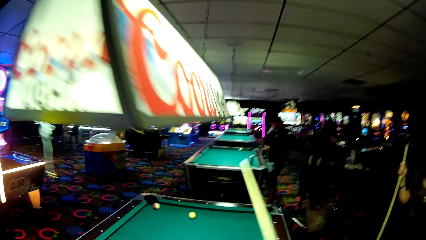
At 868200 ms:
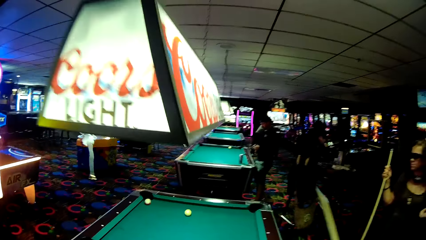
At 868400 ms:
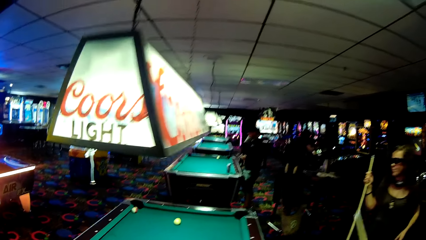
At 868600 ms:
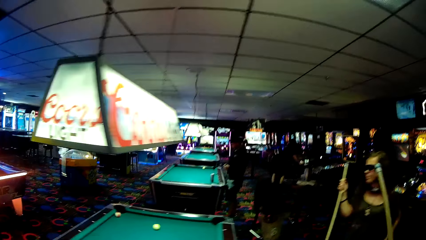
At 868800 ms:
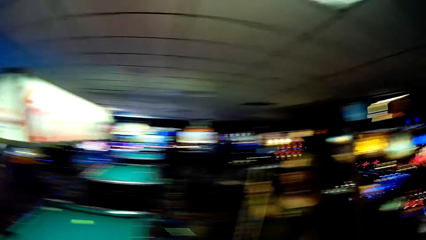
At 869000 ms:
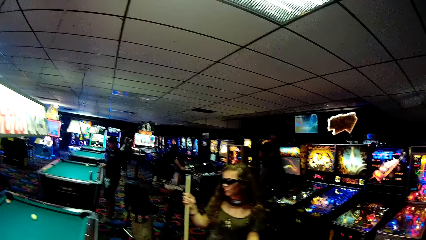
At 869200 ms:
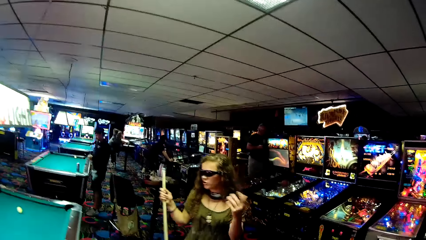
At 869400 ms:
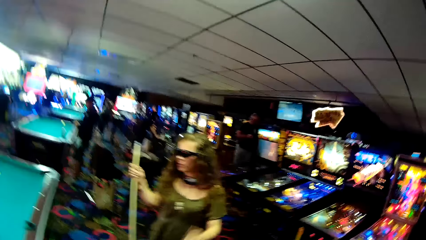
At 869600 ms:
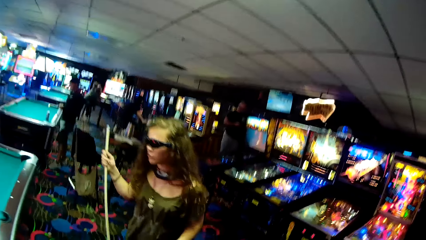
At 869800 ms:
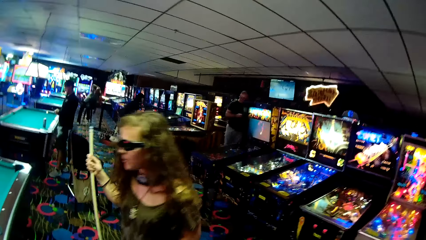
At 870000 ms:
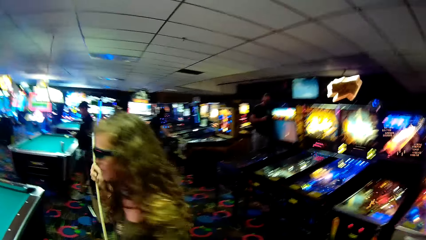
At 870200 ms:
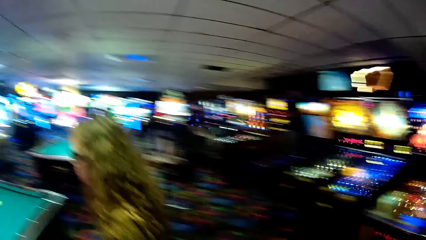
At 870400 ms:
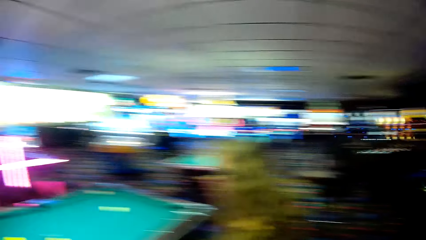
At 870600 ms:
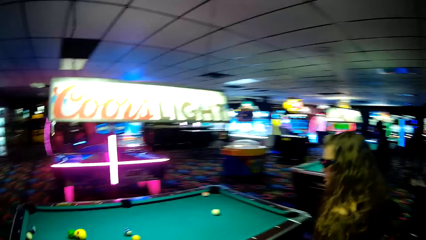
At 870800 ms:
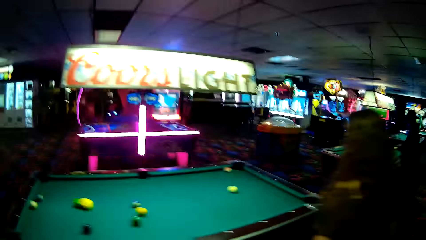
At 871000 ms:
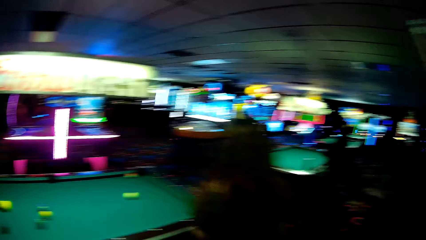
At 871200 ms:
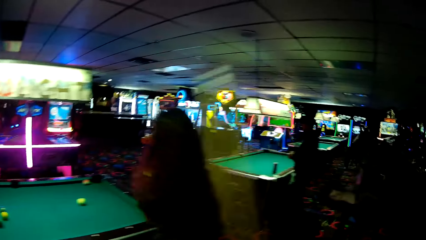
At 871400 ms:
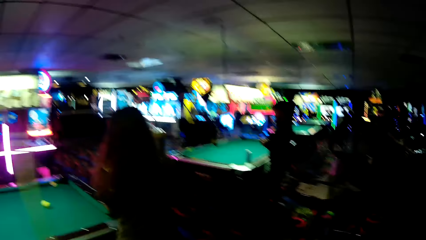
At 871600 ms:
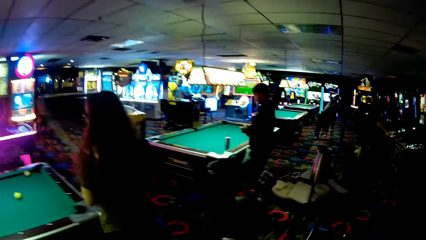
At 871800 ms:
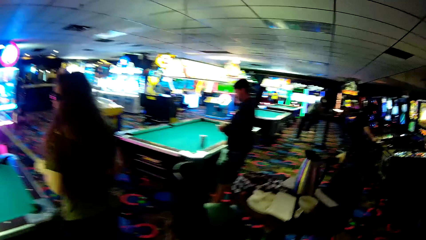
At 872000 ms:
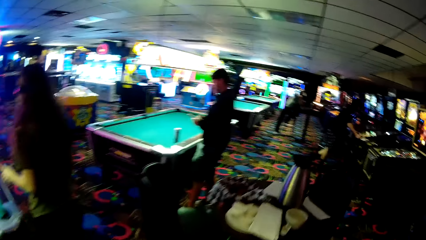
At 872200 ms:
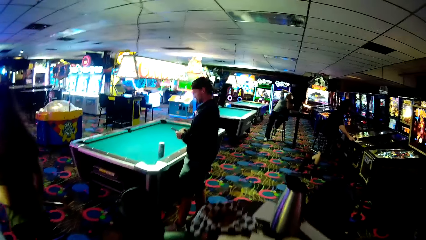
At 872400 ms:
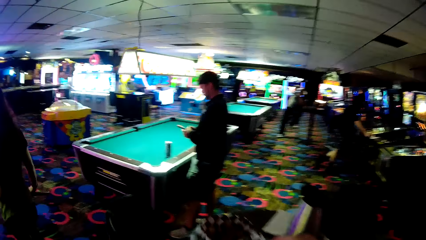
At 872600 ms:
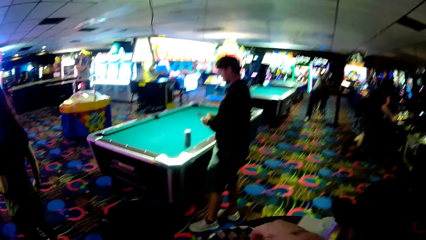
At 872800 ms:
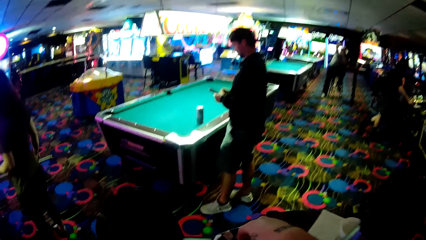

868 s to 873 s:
The camera wearer walks around a casino. A lady walks around the casino.

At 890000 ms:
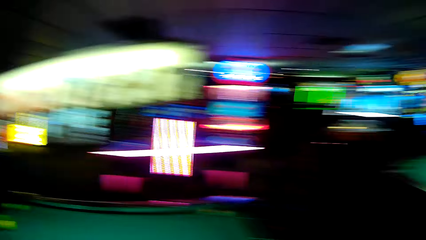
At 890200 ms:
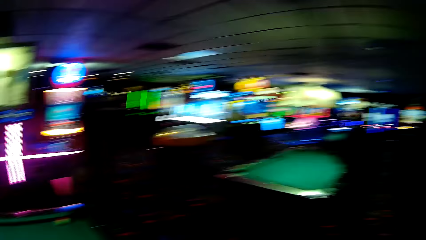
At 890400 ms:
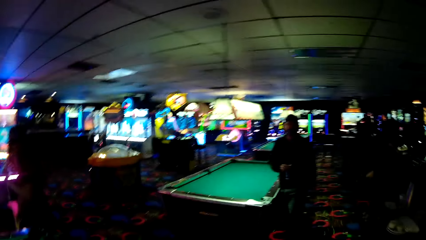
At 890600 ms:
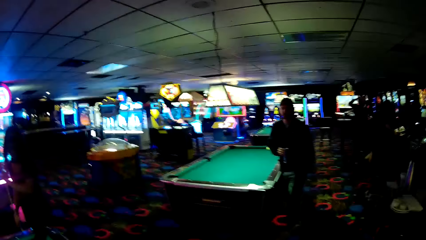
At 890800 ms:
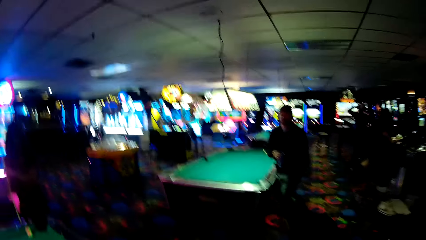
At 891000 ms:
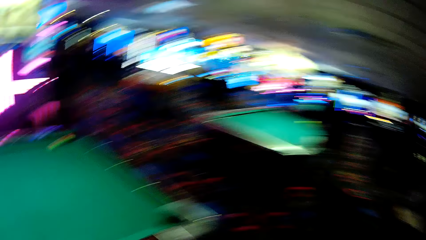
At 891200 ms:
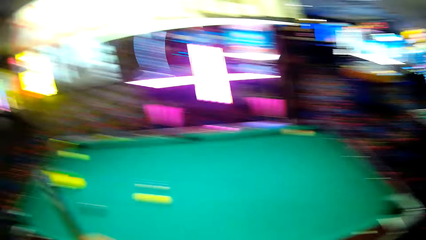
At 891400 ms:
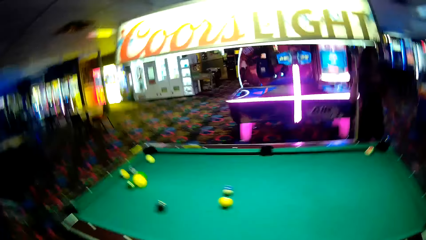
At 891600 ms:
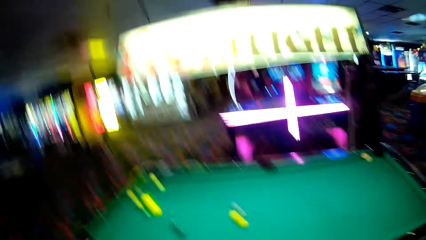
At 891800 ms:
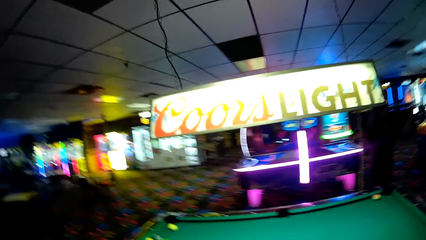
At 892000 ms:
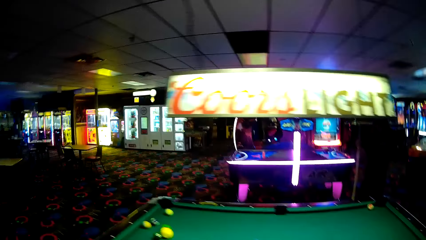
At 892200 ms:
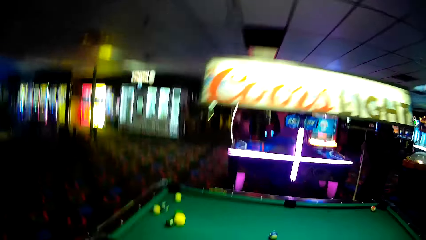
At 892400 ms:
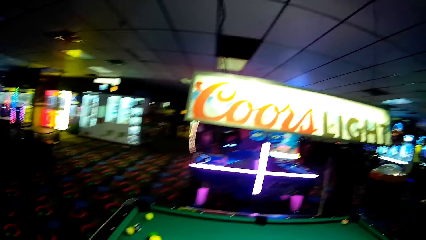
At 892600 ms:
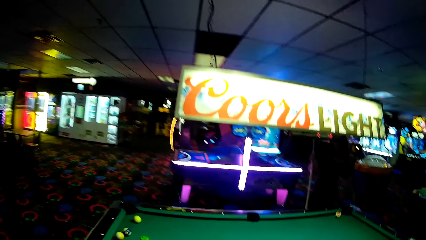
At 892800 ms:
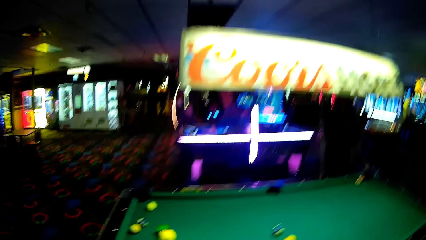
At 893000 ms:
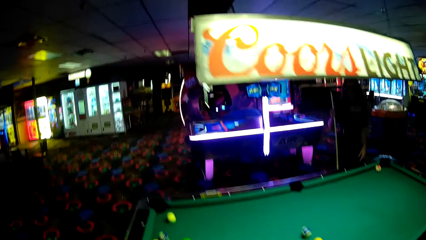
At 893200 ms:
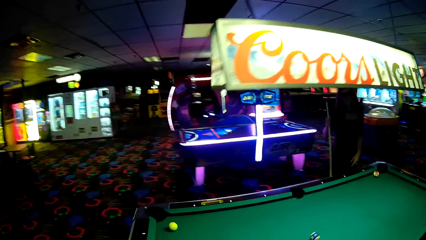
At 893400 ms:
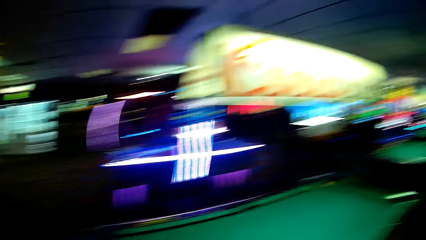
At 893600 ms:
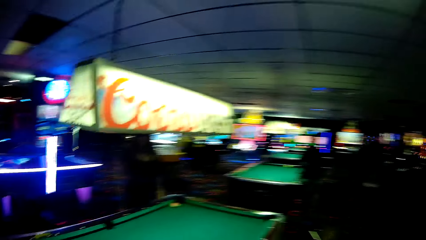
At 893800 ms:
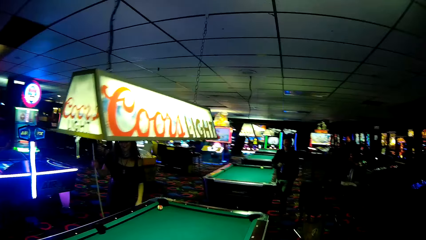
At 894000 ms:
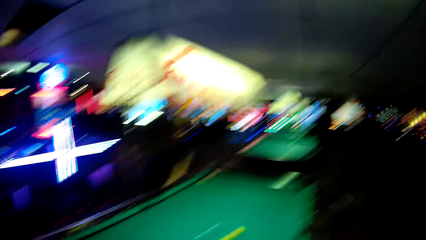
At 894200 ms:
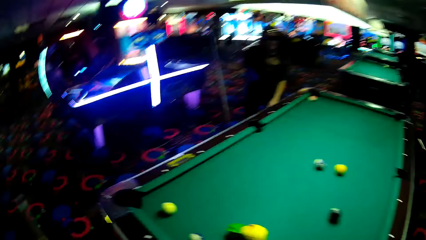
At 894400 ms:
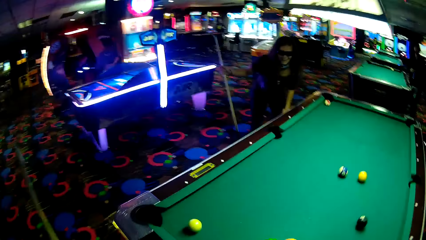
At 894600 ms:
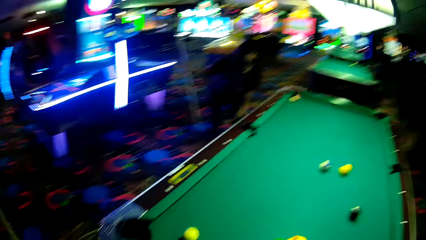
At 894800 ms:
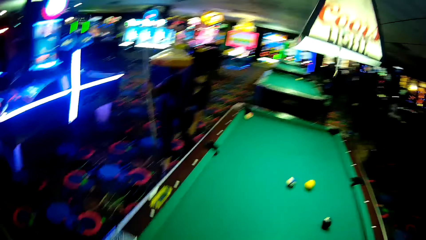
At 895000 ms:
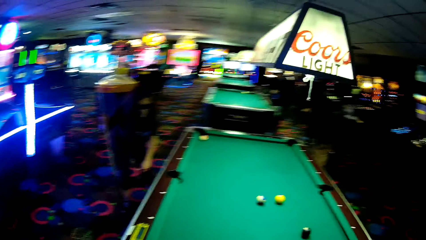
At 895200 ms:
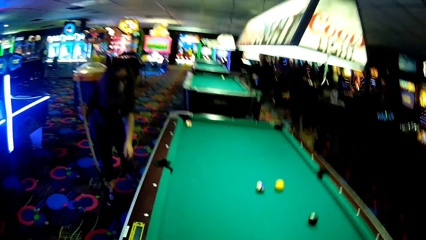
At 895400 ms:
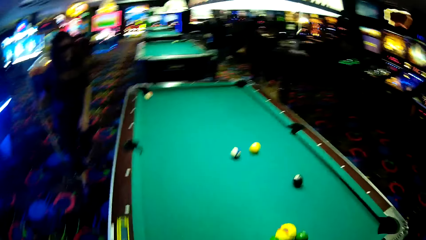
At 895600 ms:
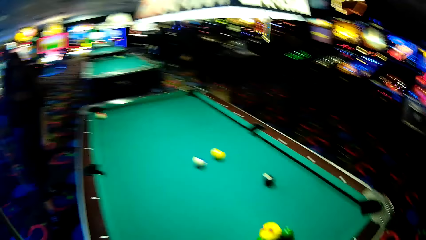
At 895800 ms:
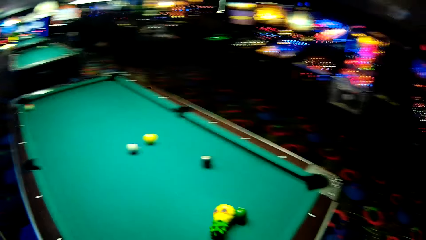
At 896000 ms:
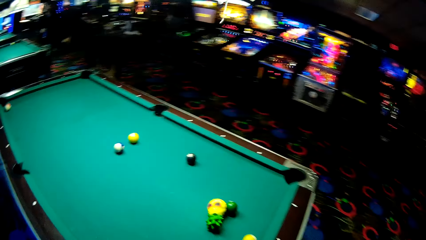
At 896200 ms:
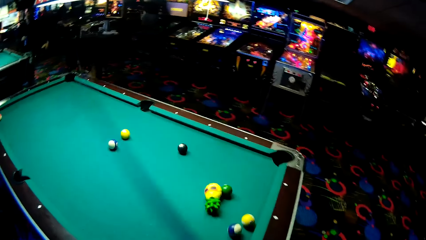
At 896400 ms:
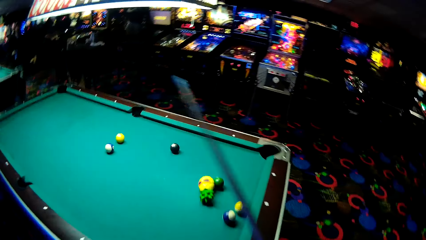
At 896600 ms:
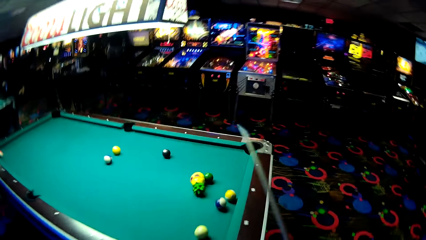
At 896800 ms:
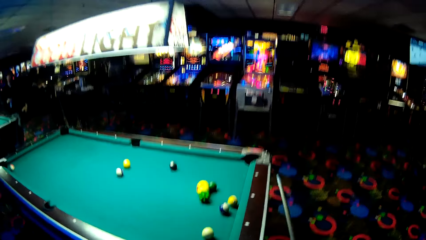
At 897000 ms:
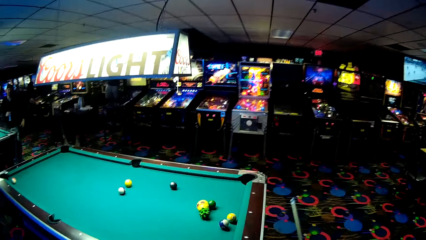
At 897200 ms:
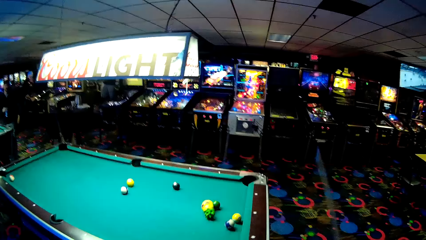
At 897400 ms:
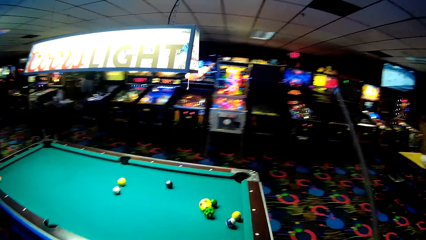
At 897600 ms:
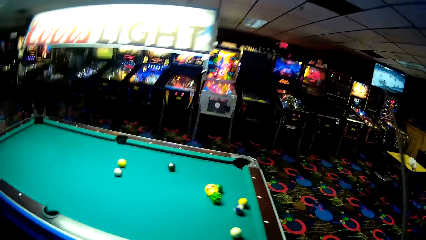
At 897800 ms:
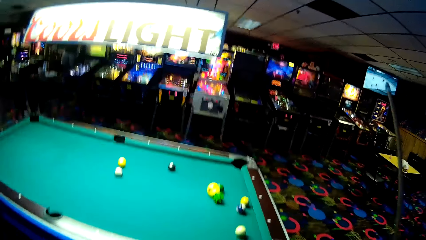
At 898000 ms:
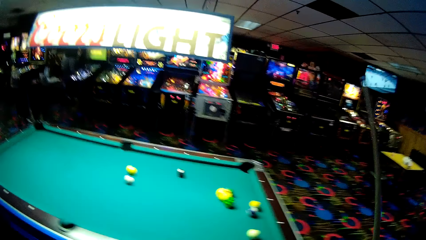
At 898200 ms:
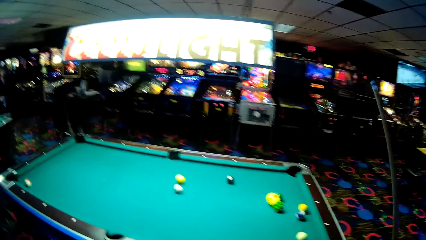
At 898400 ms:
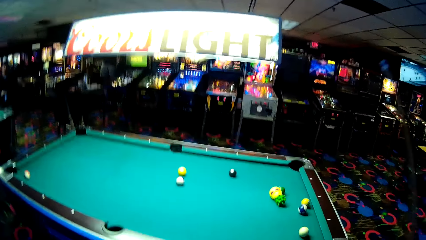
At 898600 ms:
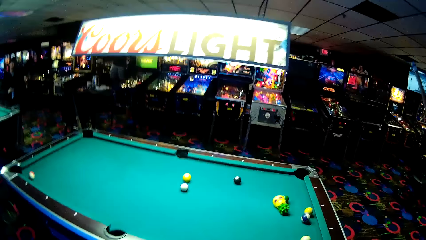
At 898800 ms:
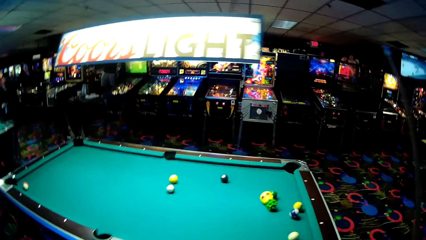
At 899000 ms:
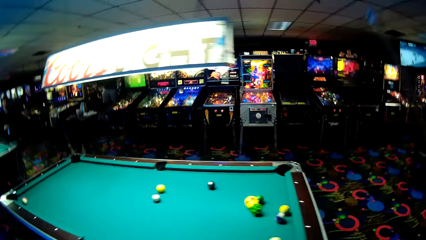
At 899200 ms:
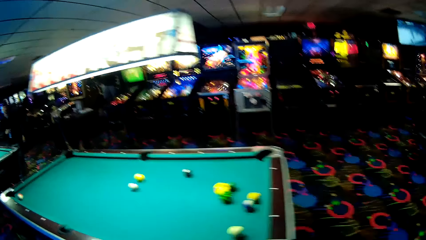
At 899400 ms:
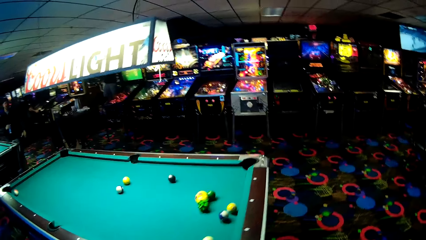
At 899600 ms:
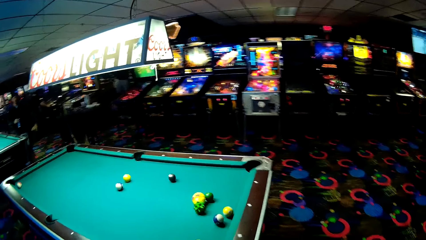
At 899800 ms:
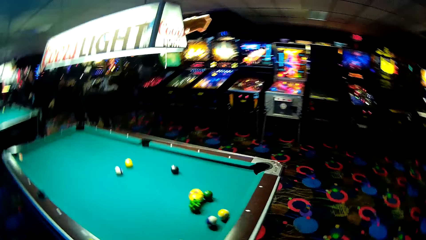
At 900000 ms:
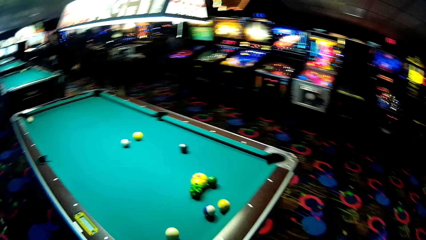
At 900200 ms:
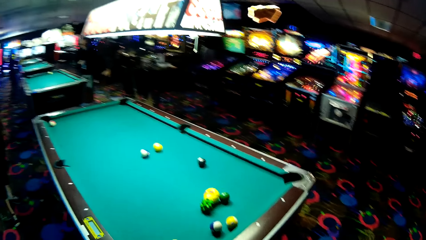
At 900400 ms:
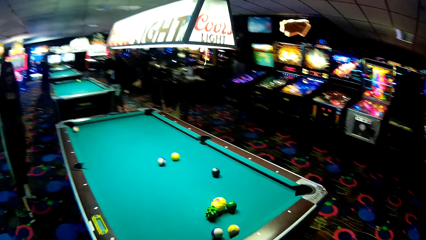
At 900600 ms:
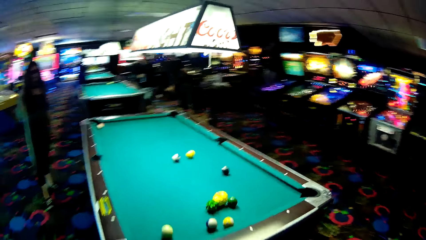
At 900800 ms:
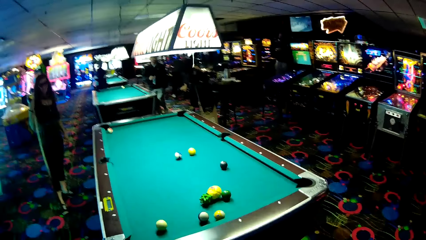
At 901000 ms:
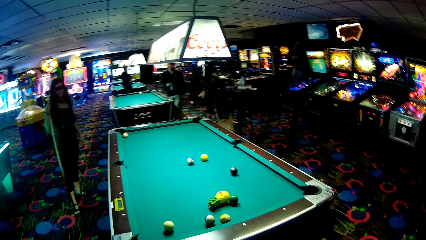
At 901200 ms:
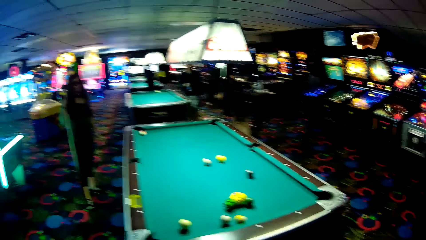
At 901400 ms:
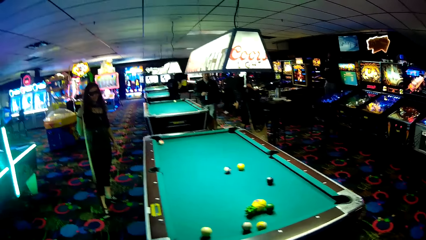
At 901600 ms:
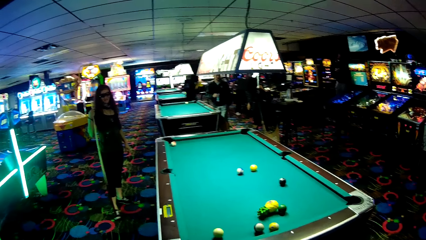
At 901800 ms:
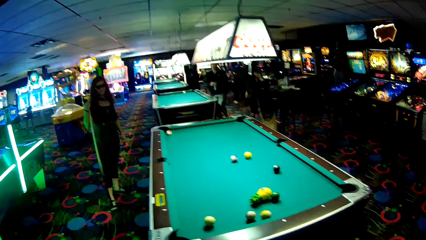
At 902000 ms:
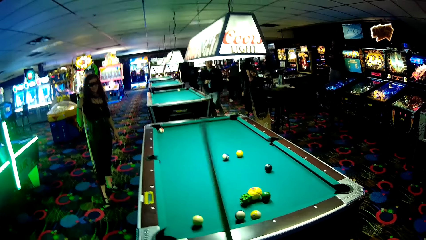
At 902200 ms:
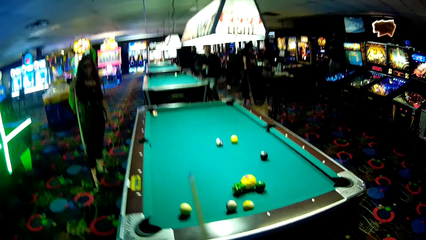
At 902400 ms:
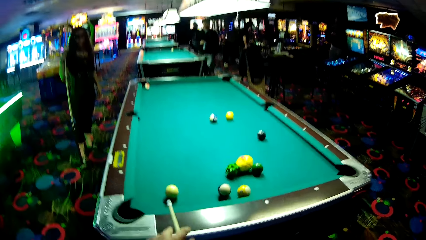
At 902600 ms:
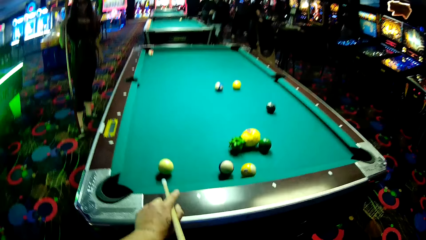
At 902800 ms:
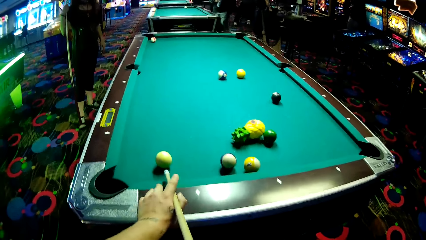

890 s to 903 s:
The camera wearer looks around. A man interacts with the camera wearer. The camera wearer walks around a casino. They look around the casino. A lady holds a pool stick on the floor. The camera wearer walks around the casino.
